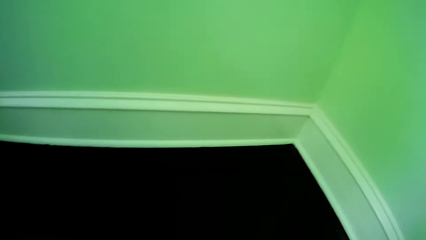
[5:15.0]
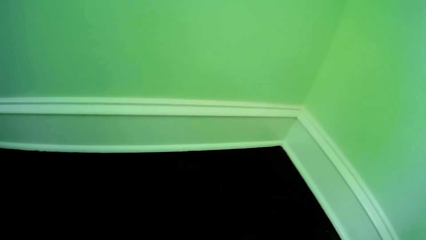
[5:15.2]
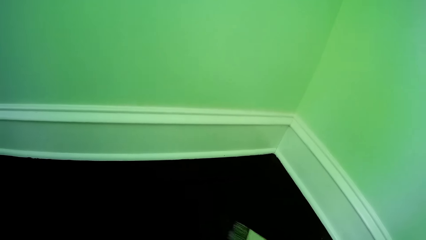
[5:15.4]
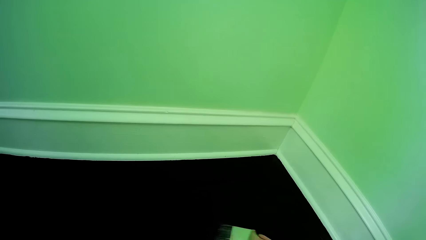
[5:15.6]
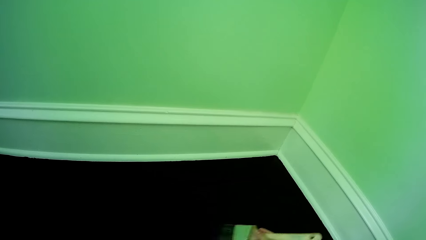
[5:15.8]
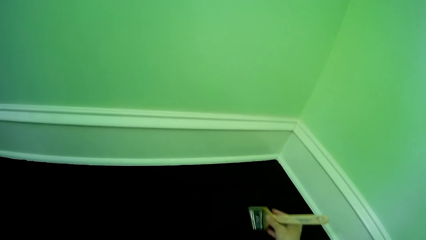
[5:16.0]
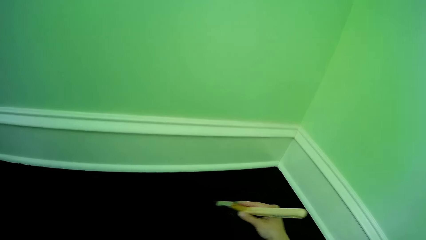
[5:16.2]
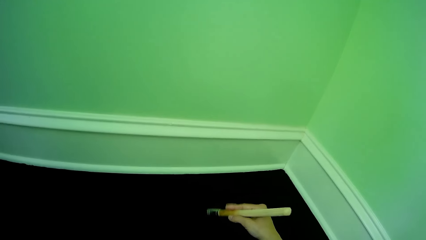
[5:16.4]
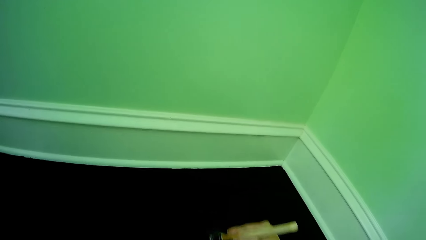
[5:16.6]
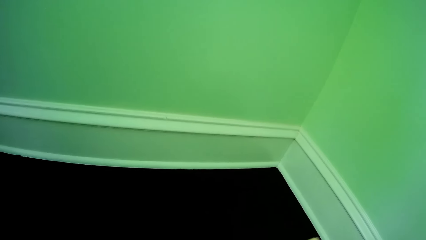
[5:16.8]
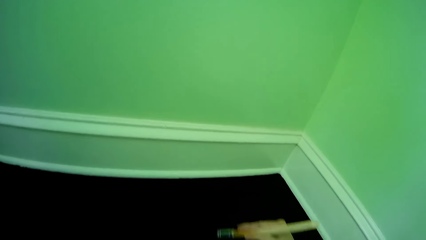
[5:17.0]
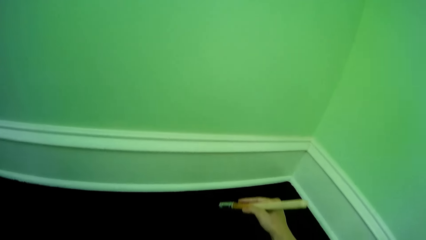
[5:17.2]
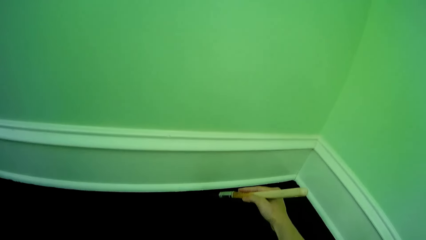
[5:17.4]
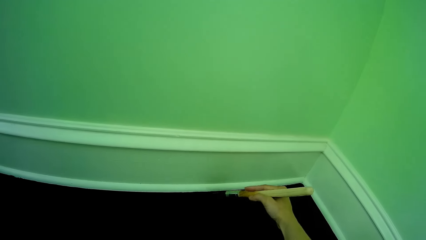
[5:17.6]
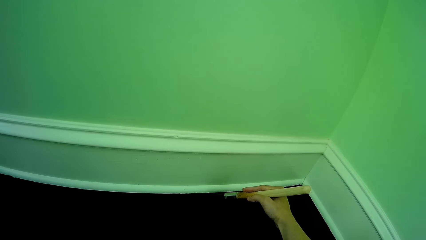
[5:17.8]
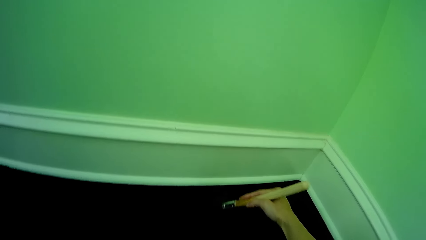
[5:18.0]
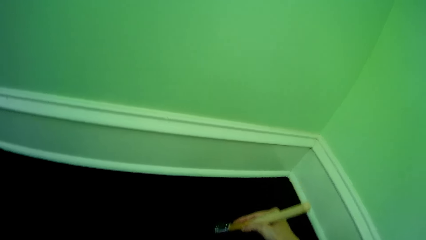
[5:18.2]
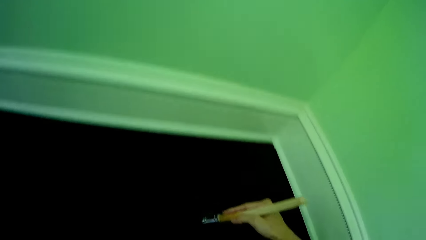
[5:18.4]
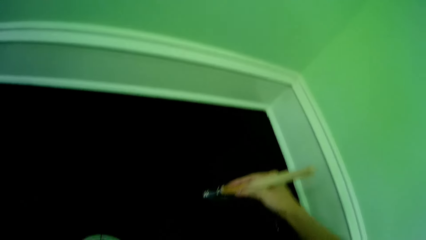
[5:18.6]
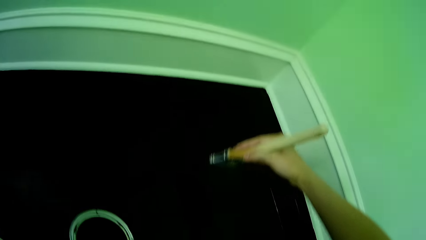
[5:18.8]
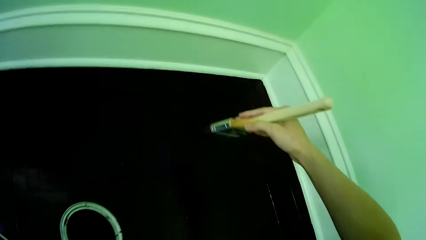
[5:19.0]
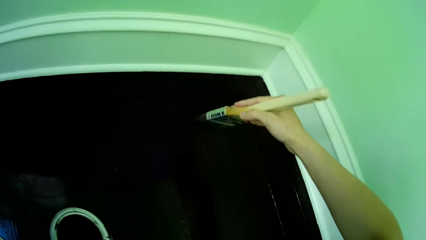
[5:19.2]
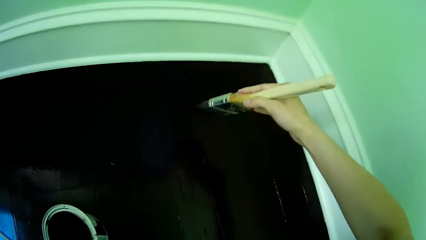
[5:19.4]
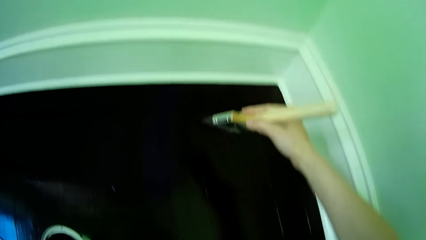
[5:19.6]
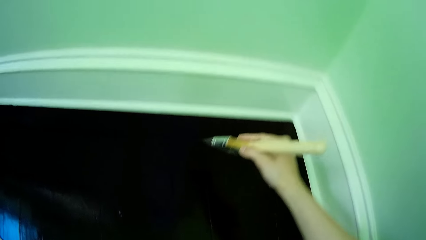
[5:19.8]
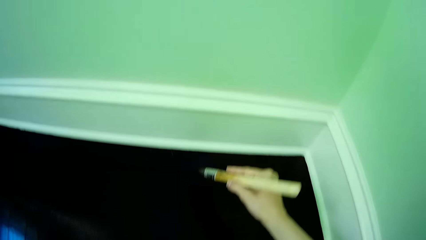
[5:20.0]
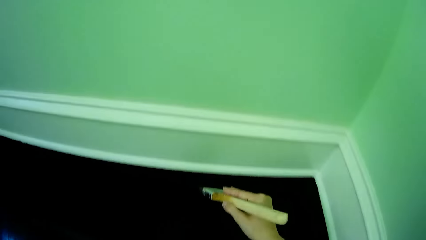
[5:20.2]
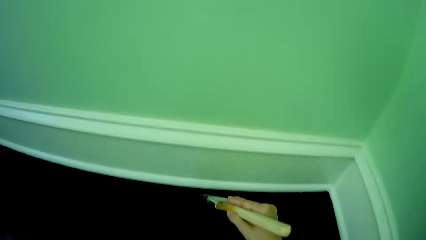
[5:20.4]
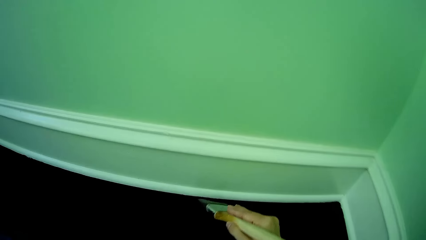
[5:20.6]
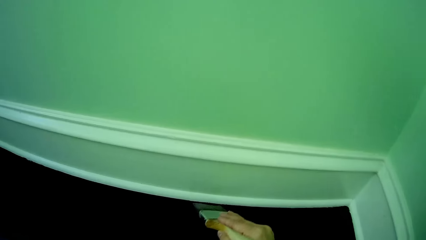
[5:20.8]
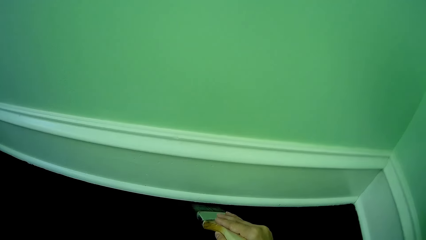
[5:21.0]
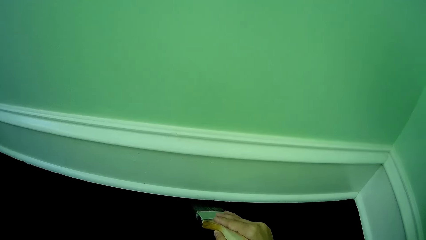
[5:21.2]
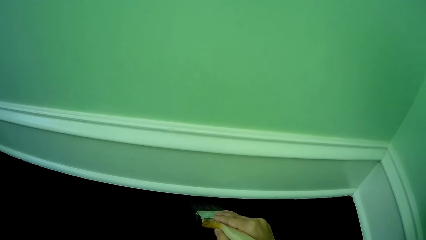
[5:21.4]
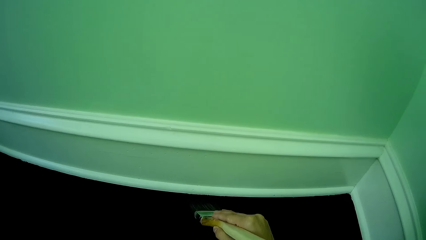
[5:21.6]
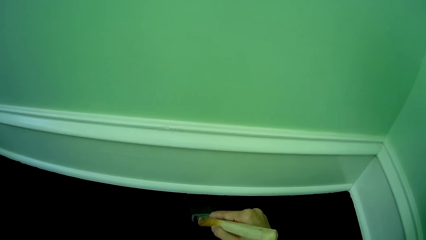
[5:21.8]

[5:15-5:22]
The camera wearer paints the floor with the paintbrush in her right hand.

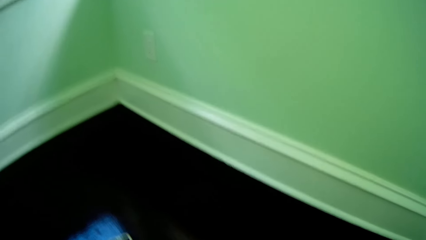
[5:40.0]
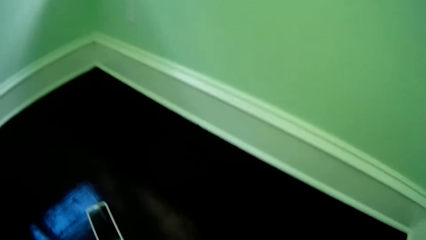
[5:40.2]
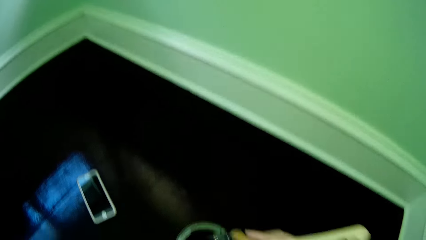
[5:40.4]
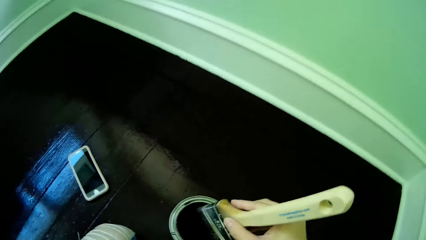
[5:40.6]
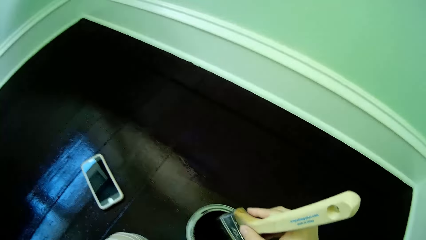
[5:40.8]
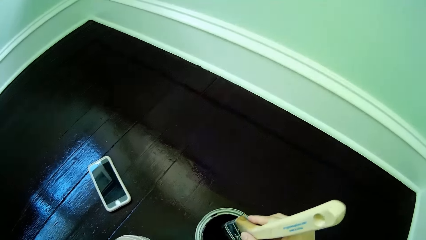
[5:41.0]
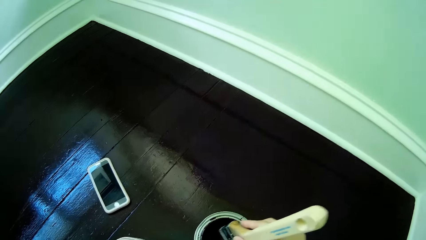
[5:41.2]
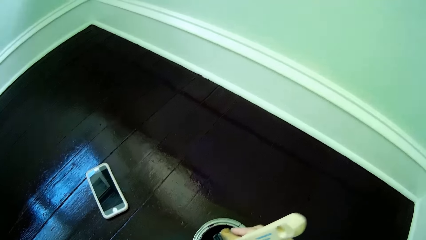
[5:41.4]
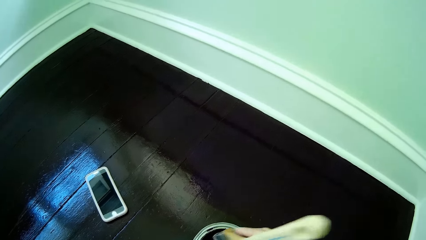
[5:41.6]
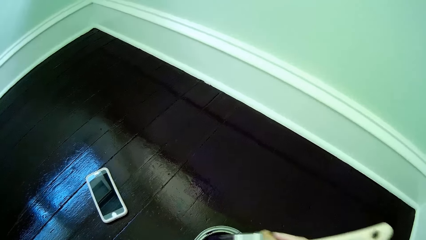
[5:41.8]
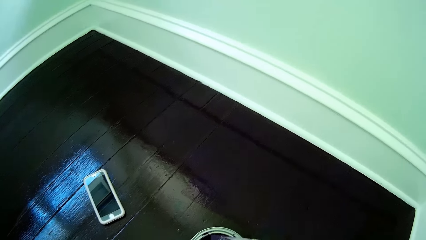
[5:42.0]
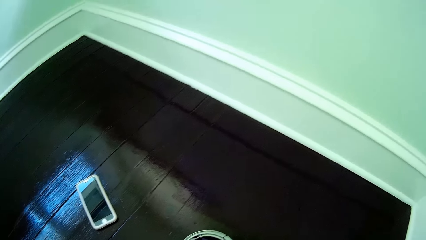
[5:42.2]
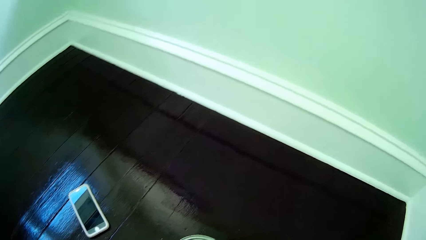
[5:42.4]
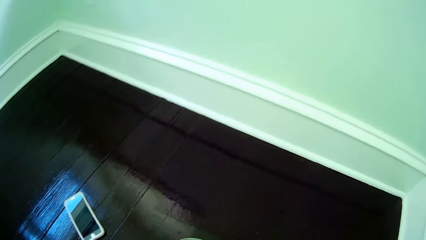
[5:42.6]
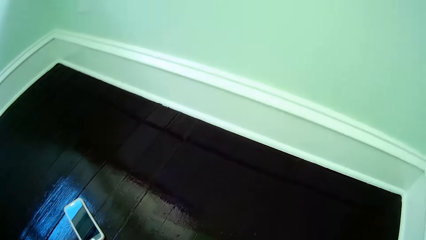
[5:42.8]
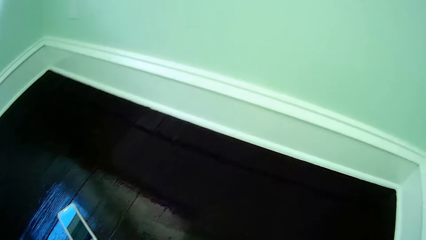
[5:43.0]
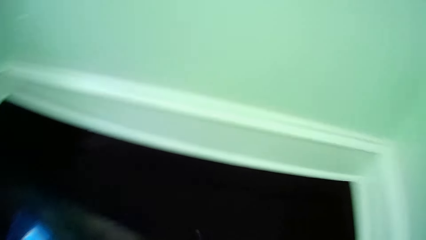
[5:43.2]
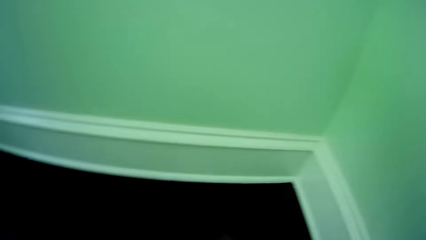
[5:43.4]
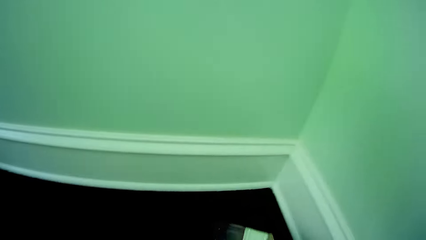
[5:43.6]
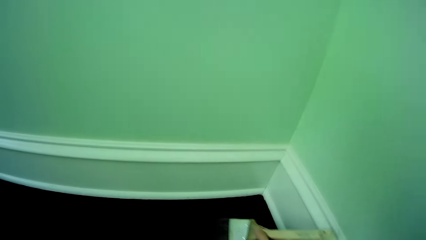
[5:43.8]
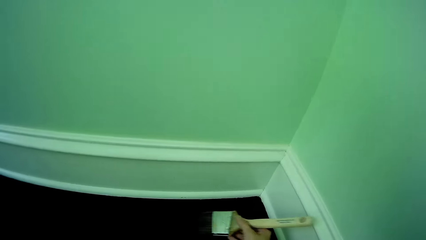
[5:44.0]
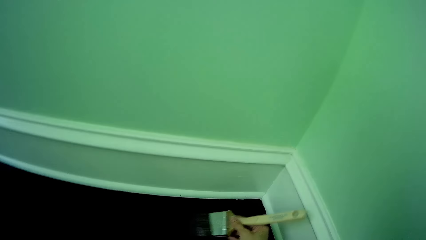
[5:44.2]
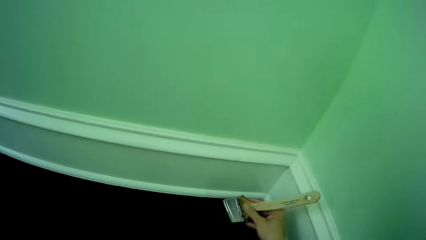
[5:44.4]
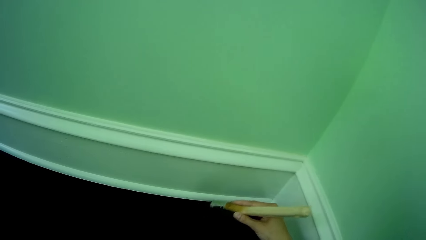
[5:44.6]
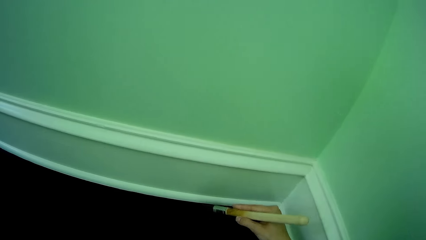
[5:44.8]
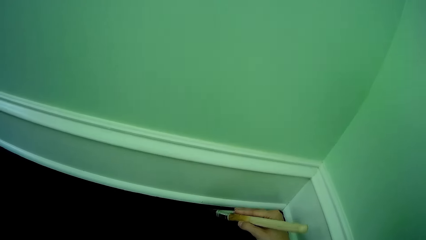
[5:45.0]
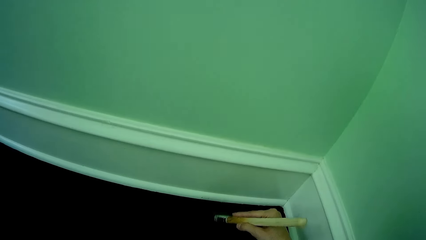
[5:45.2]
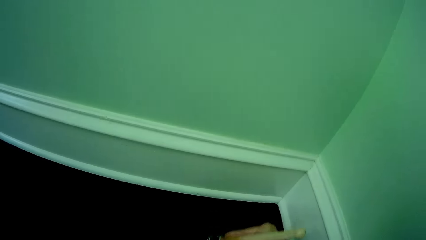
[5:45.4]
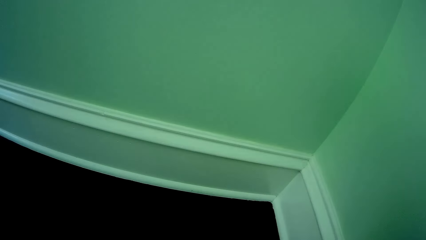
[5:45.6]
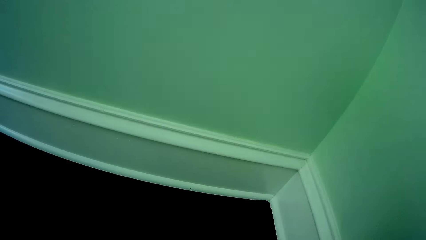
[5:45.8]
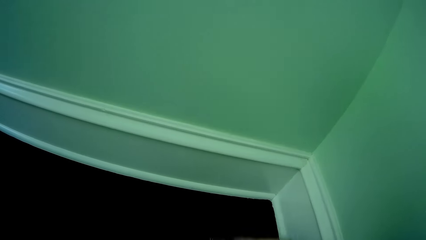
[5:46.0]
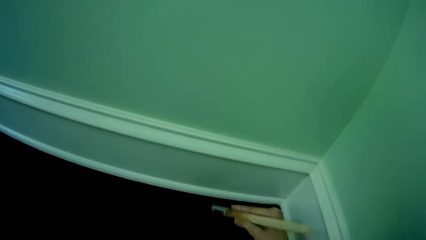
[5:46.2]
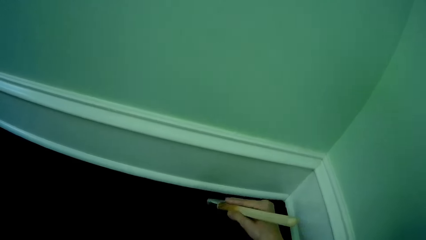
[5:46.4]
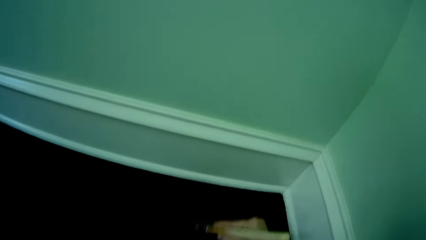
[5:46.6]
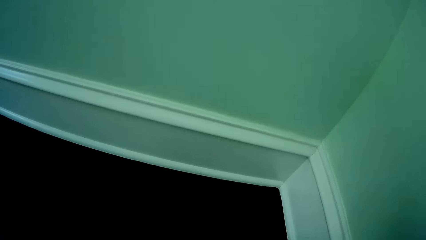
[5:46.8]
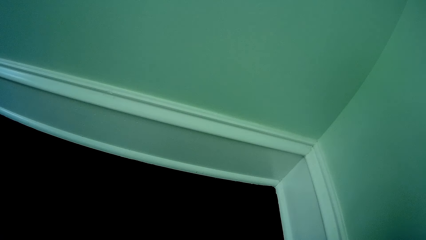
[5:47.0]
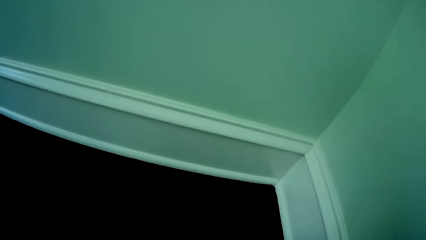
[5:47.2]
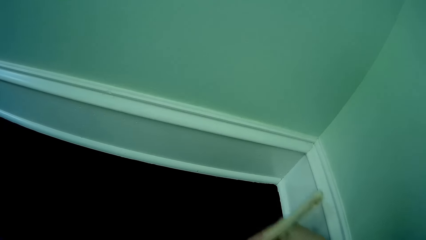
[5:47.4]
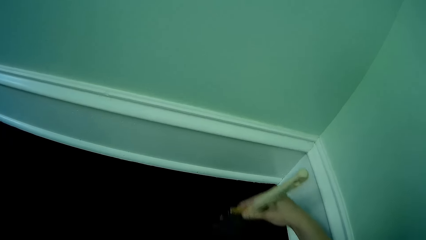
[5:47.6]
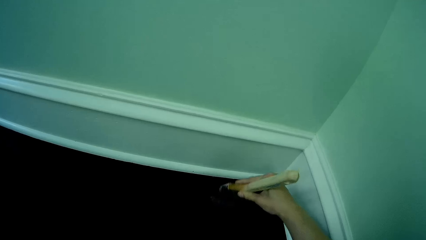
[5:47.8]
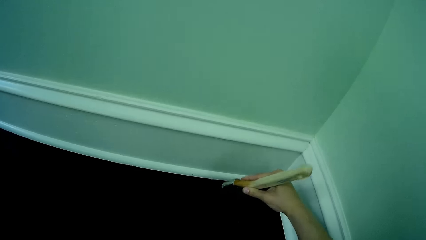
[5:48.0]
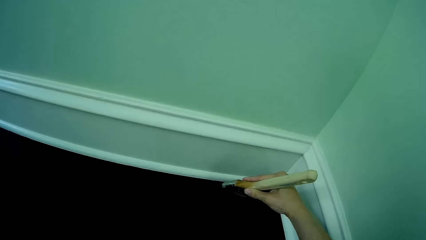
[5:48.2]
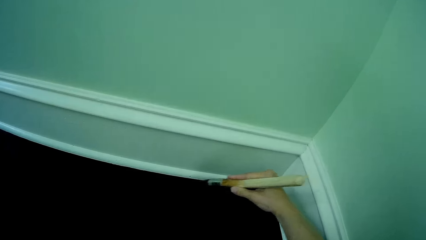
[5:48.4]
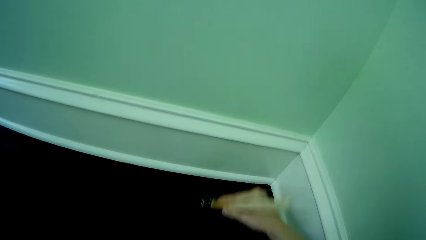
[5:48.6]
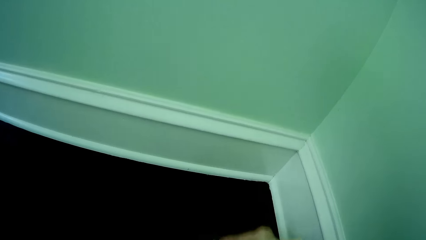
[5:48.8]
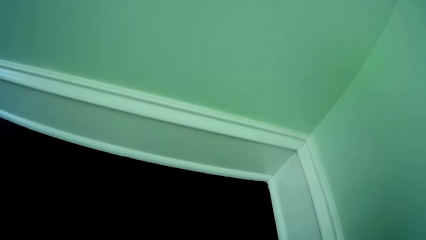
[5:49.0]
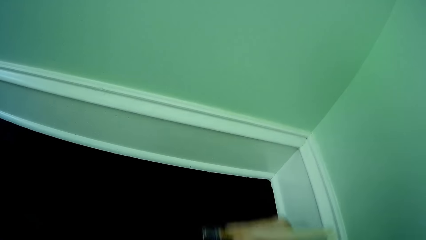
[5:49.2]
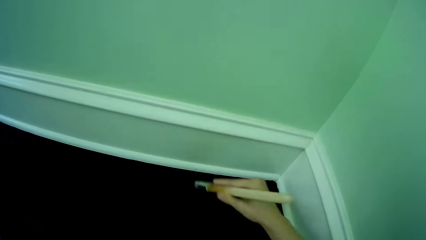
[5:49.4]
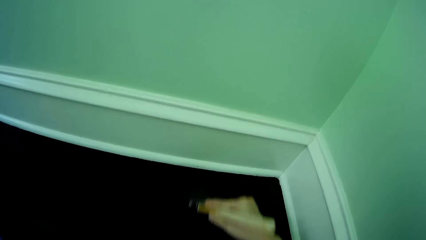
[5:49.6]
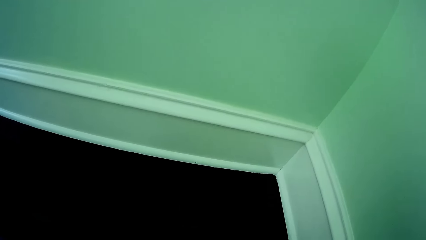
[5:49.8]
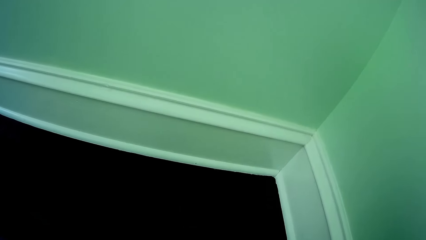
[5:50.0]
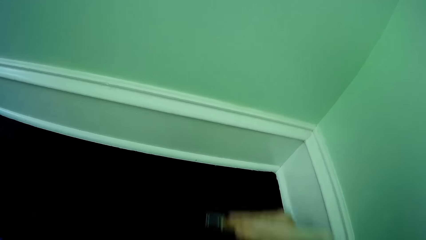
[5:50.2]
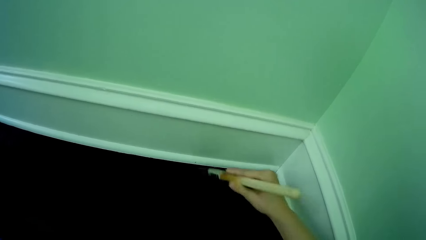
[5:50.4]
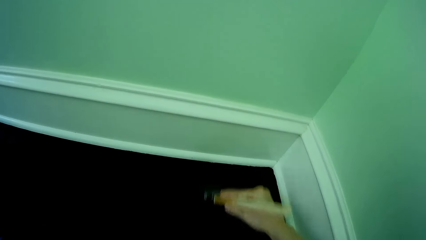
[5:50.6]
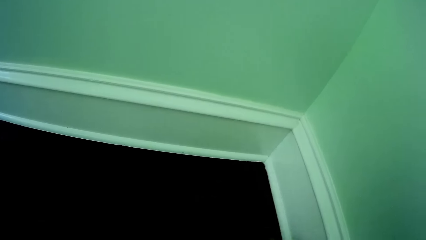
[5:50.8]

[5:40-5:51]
The camera wearer dips the paintbrush in the bucket of paint on the floor with her right hand. She paints the floor with the paintbrush in her right hand.
